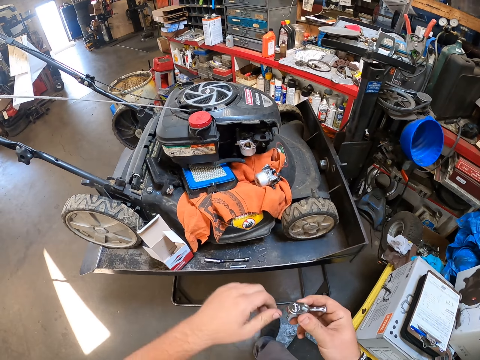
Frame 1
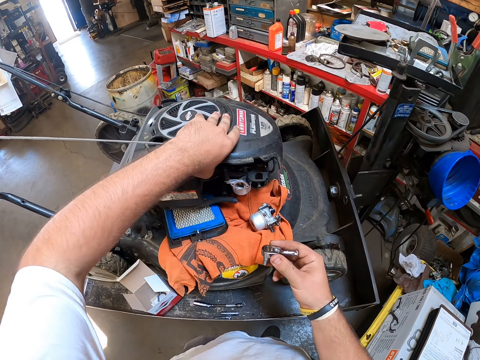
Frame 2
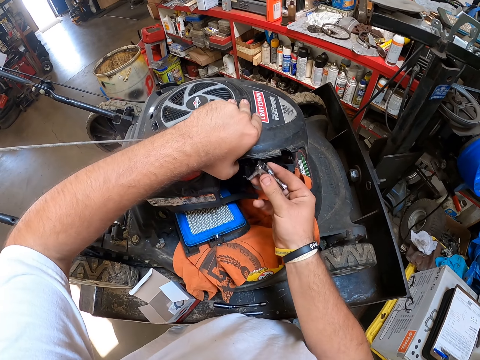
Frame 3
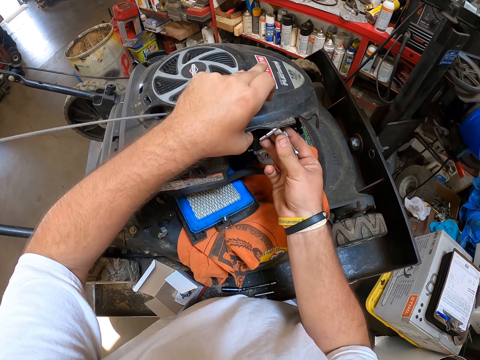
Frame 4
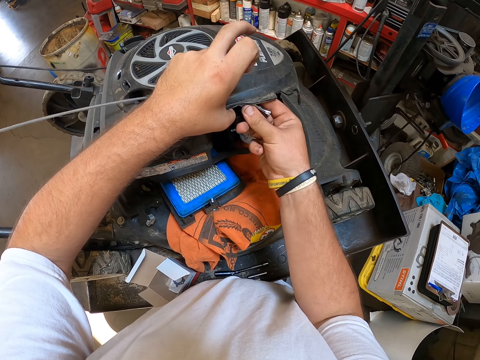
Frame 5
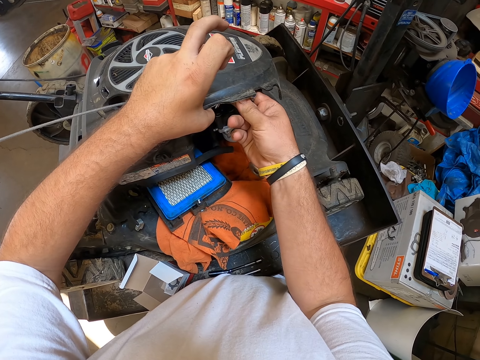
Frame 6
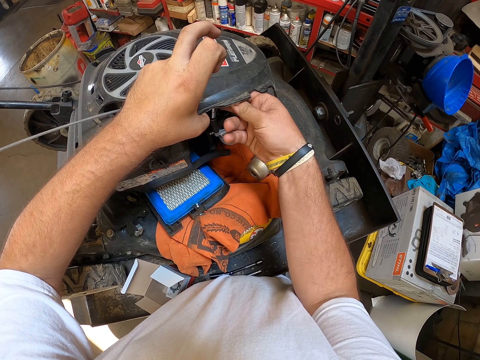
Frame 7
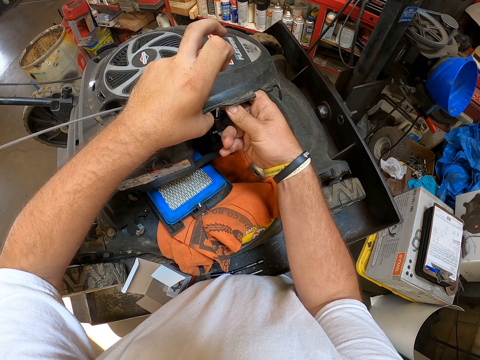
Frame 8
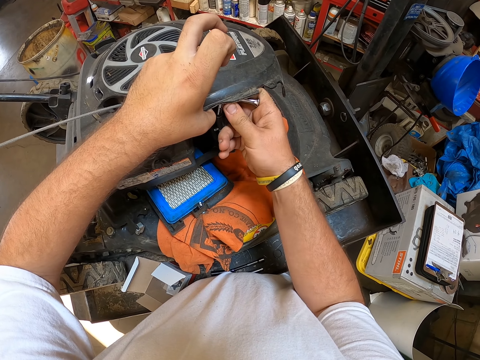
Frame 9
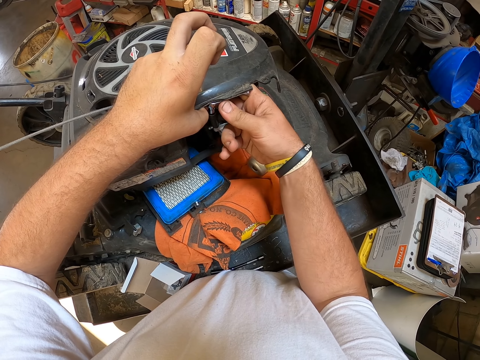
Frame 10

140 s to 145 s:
The camera wearer fixes the bolts in the machine. They remove a tool from the lawn mower.

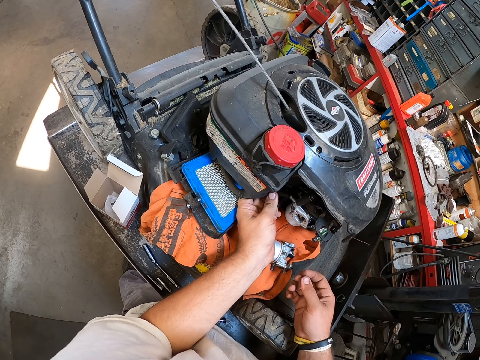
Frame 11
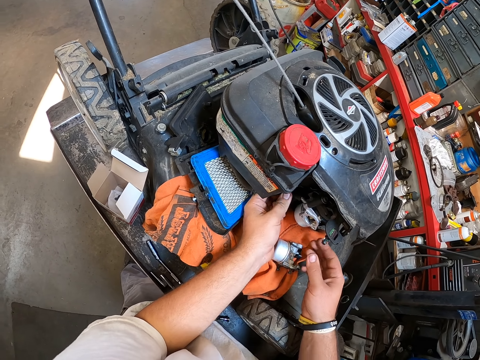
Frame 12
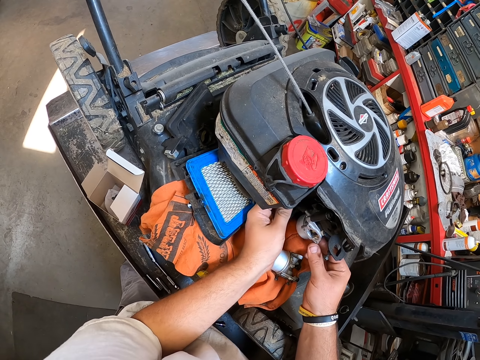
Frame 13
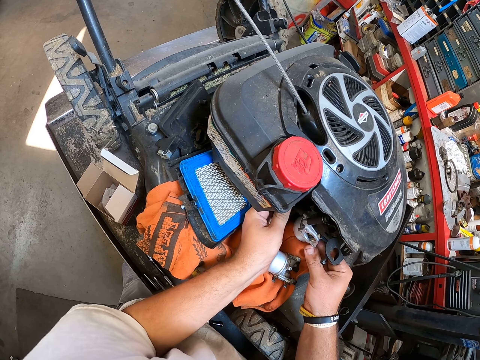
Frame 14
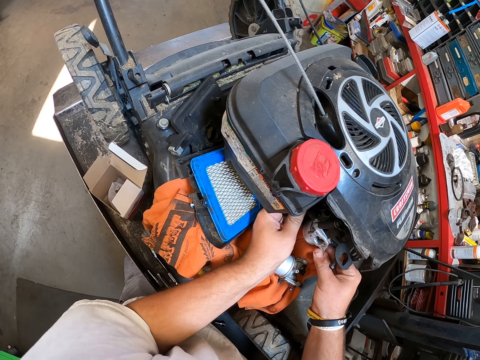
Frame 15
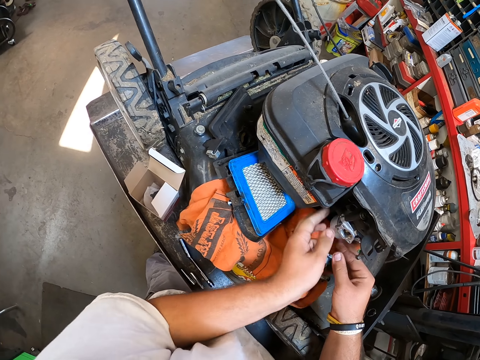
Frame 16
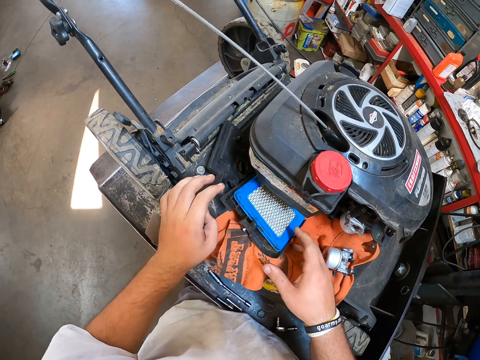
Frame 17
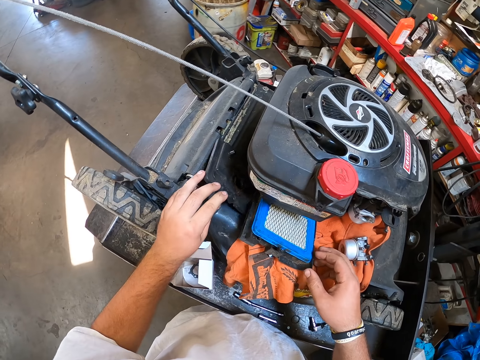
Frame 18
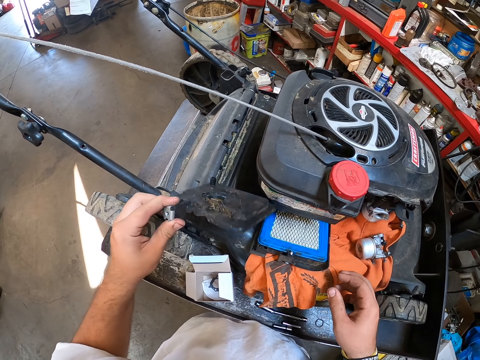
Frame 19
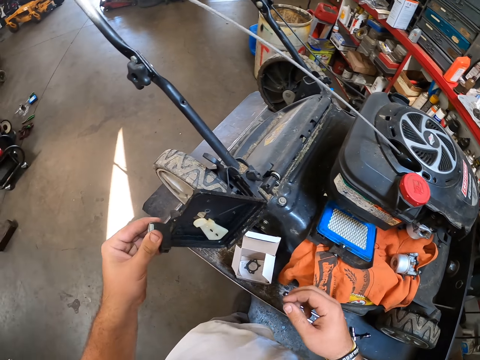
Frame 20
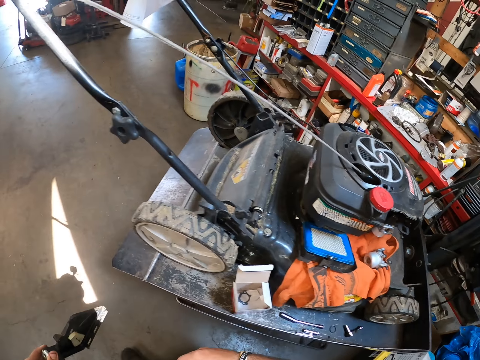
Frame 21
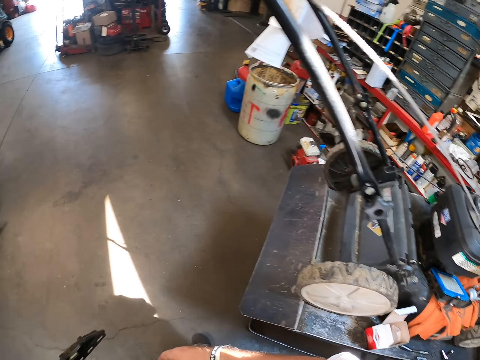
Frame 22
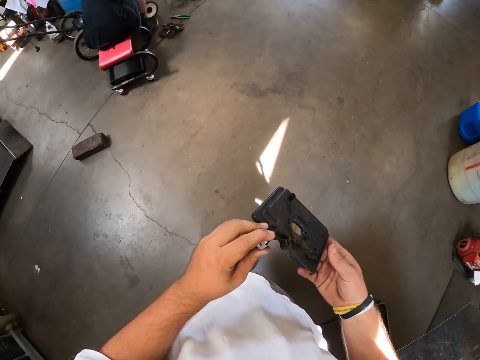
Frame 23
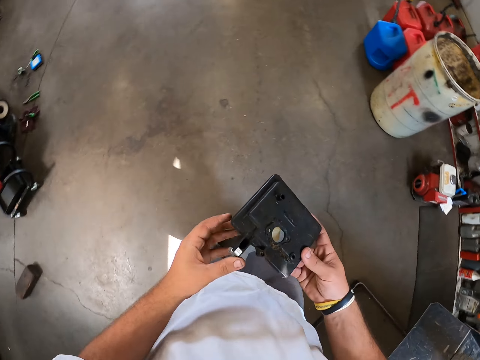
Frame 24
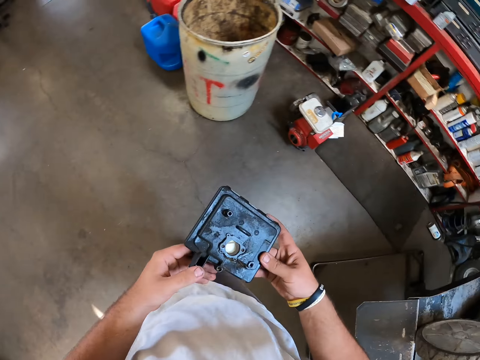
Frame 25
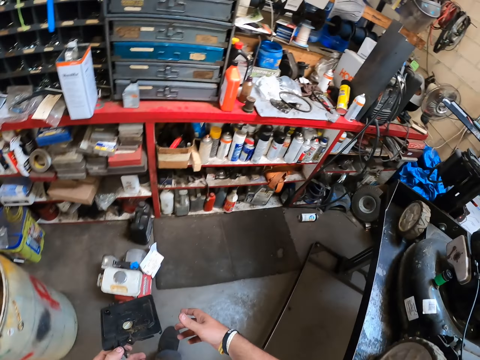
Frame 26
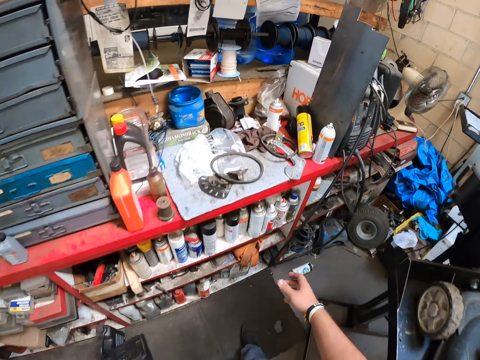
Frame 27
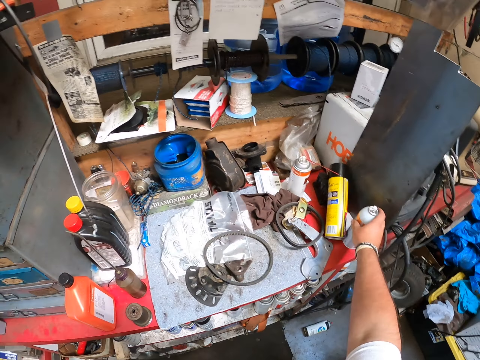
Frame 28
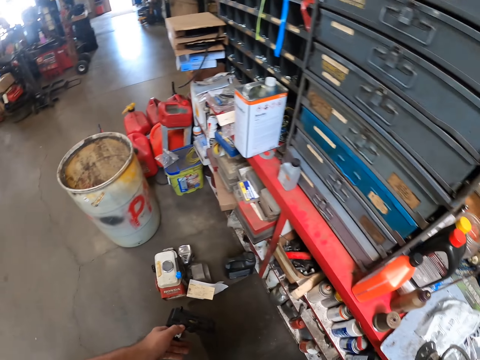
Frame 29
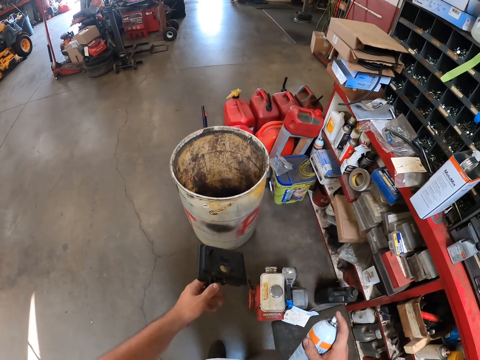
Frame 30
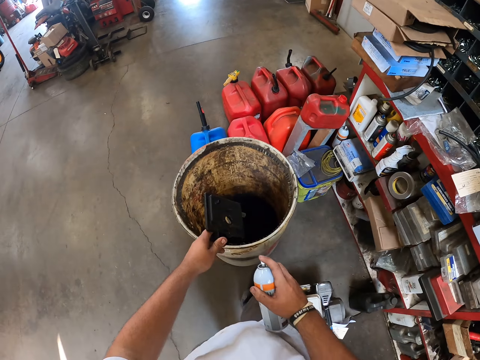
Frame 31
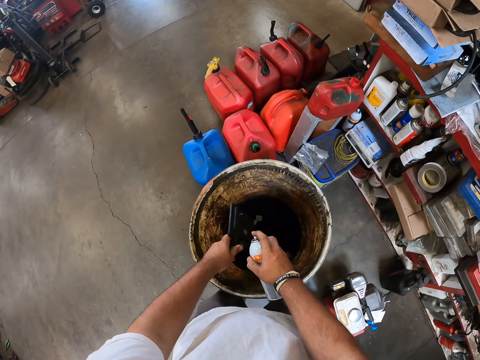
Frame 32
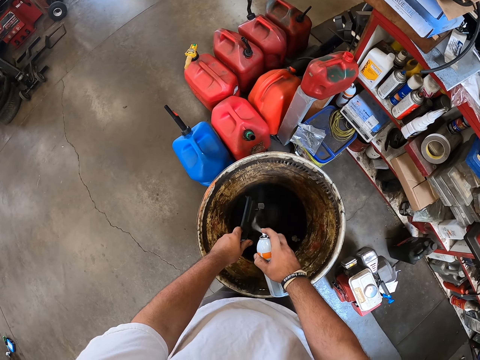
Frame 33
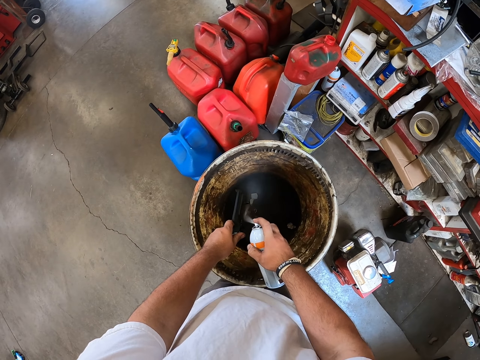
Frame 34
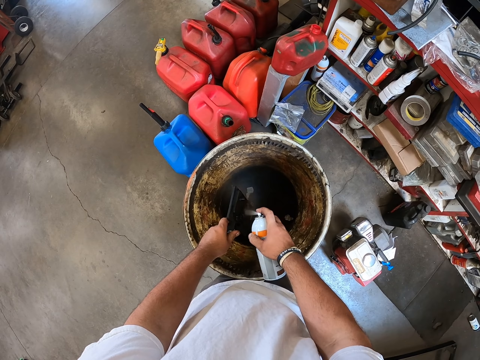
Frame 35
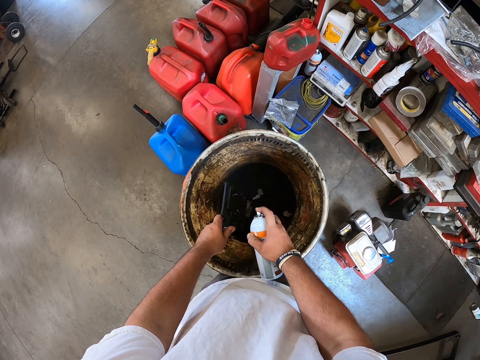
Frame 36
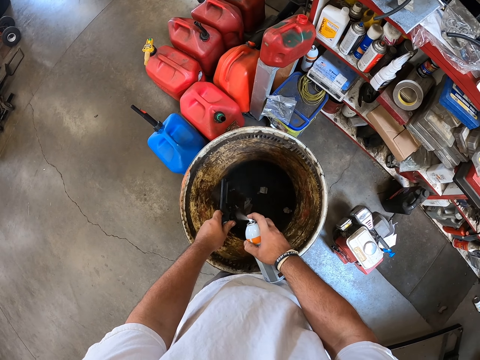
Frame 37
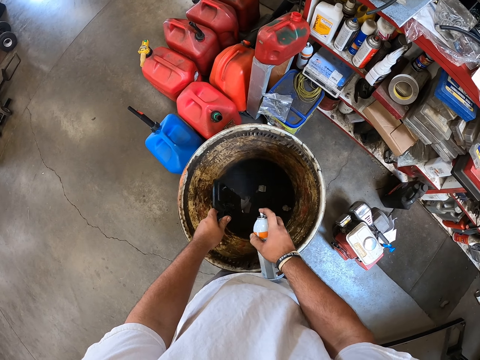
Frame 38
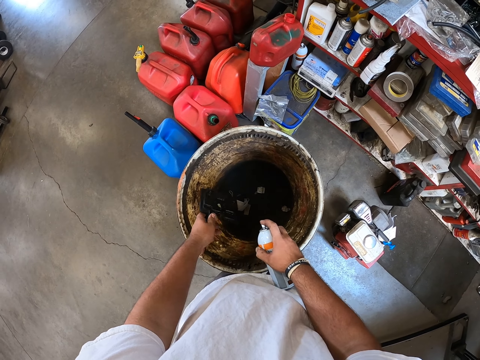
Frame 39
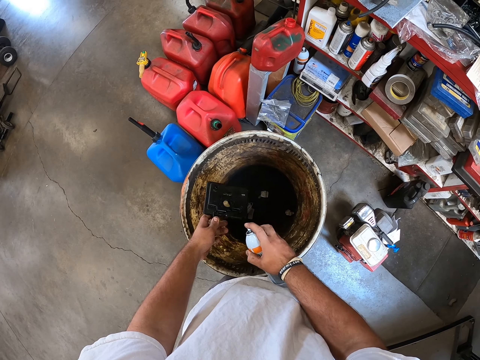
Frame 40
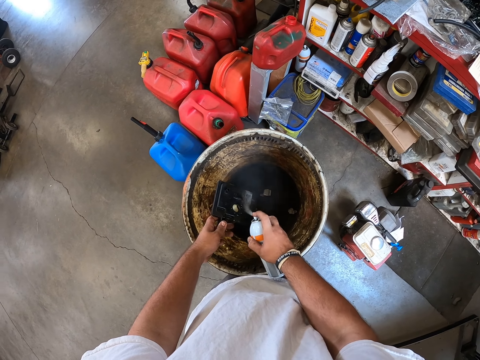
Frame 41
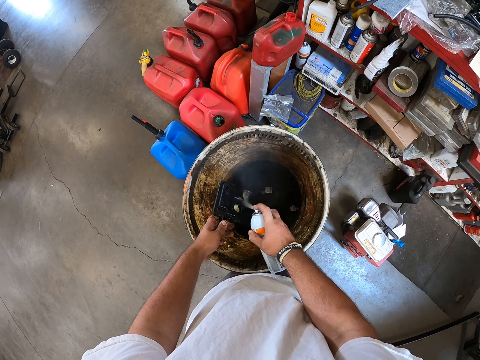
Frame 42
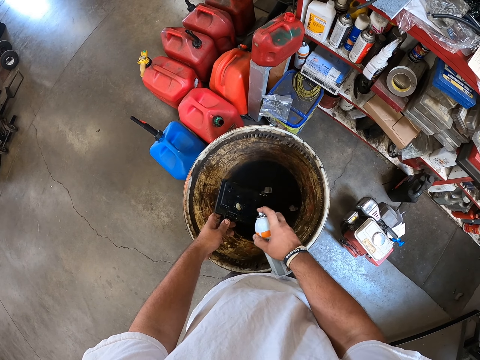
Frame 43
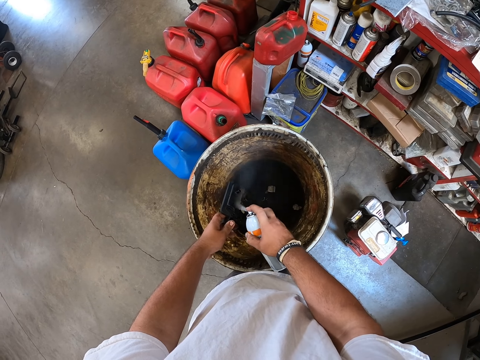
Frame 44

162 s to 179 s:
The camera wearer fixes the machine. They pick the plastic cover or plastic spare, walk towards the spray, take the bottle spray, and spray the plastic spare in the bucket.

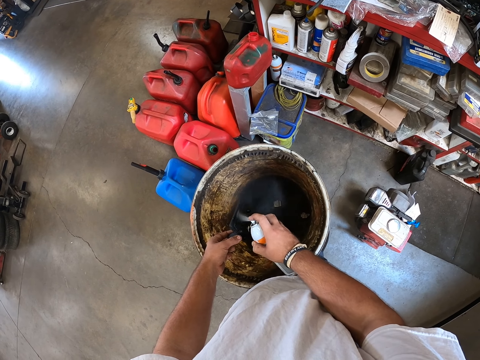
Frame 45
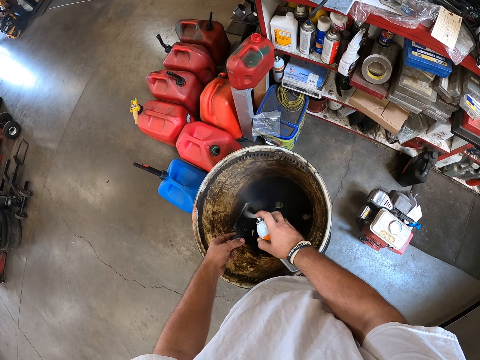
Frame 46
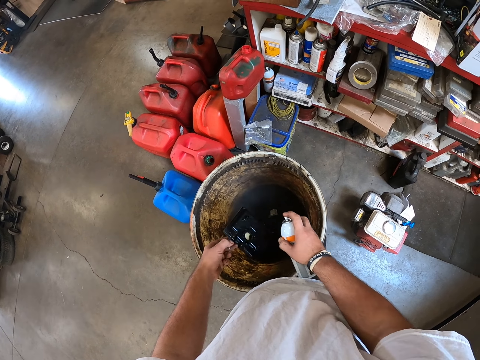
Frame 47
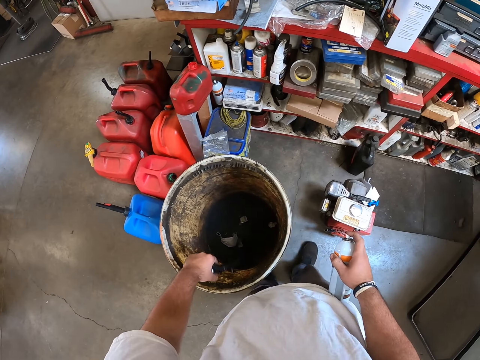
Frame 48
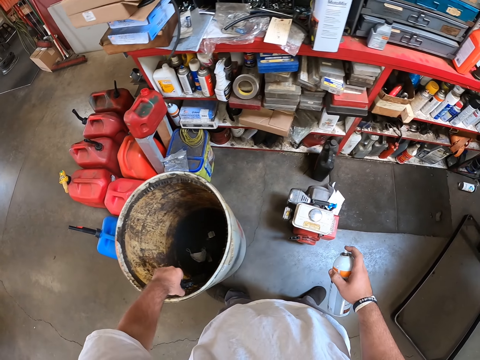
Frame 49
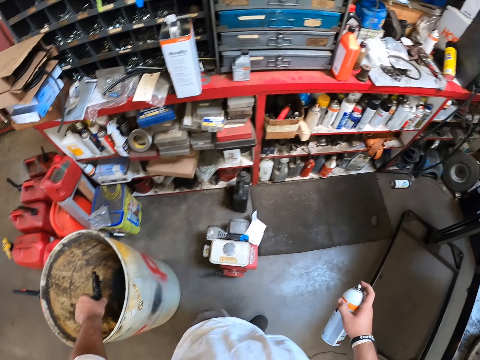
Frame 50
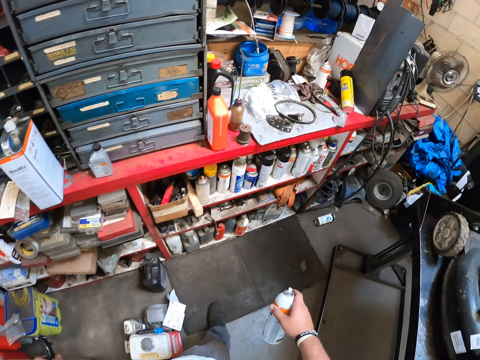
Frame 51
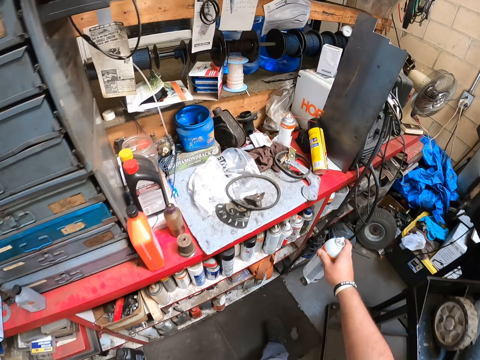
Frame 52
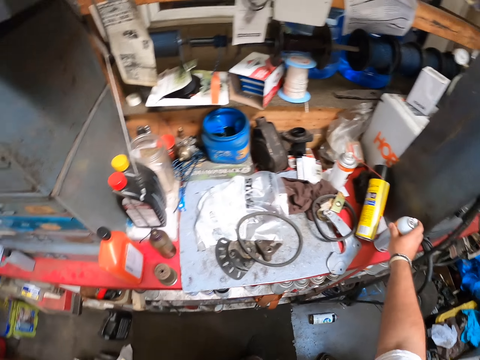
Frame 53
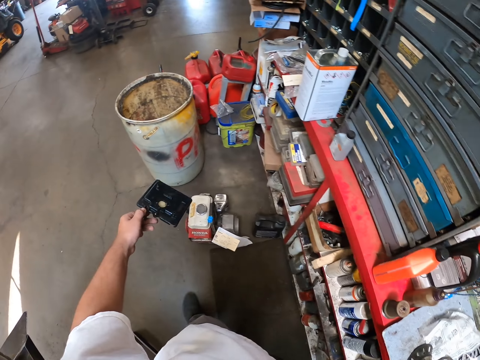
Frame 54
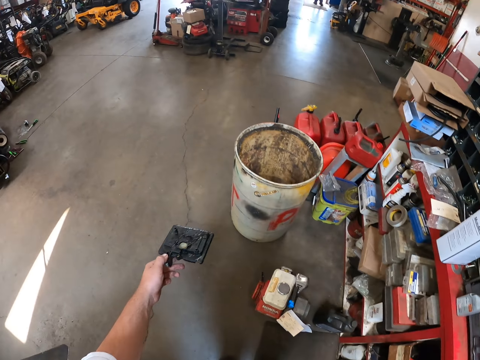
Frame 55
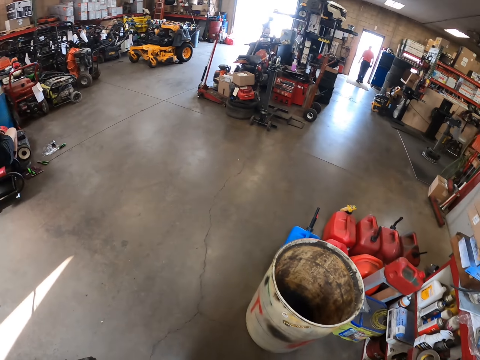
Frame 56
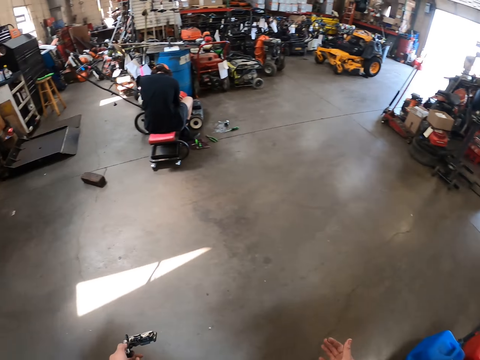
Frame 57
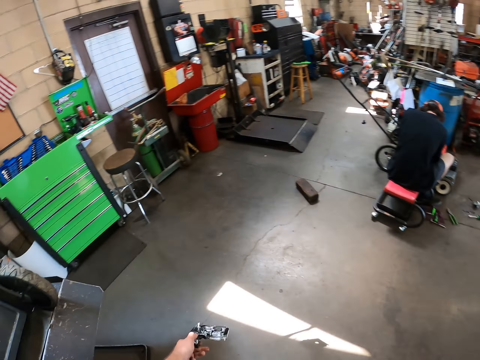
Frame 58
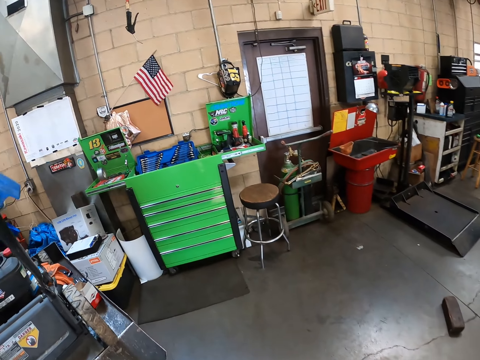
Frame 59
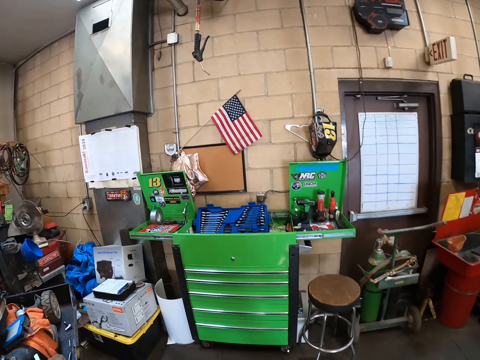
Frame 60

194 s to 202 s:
The camera wearer removes excess spray. They put the spray on the table. They walk.
